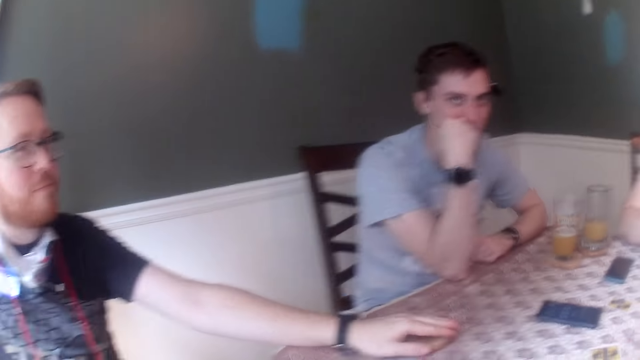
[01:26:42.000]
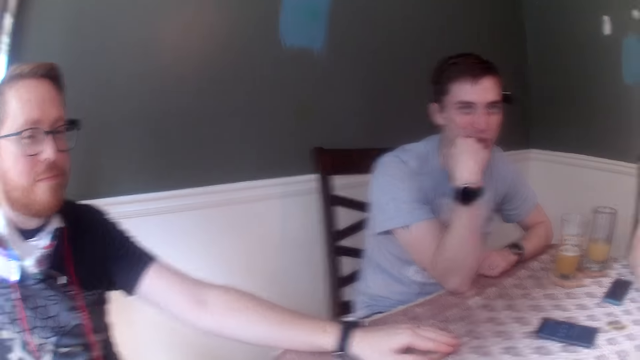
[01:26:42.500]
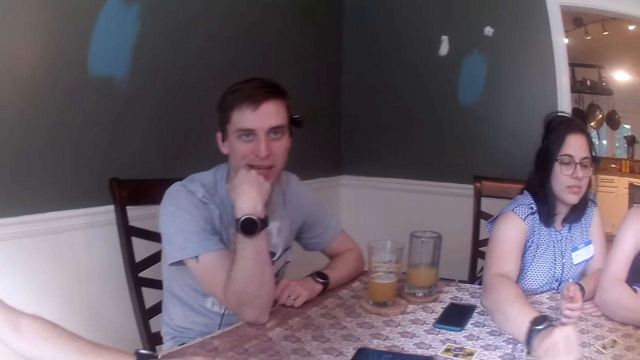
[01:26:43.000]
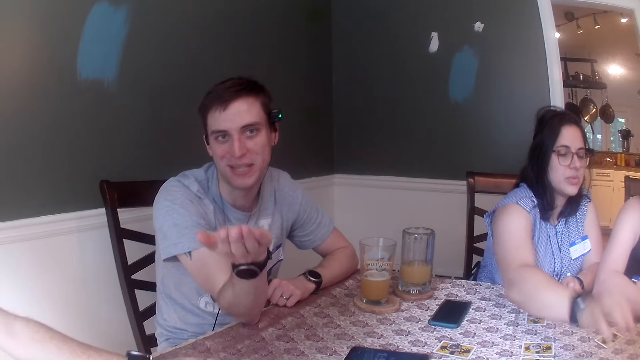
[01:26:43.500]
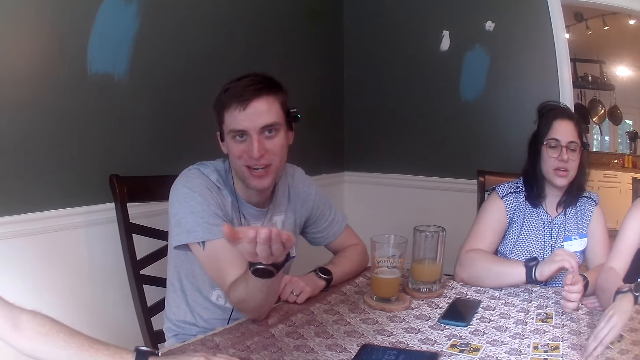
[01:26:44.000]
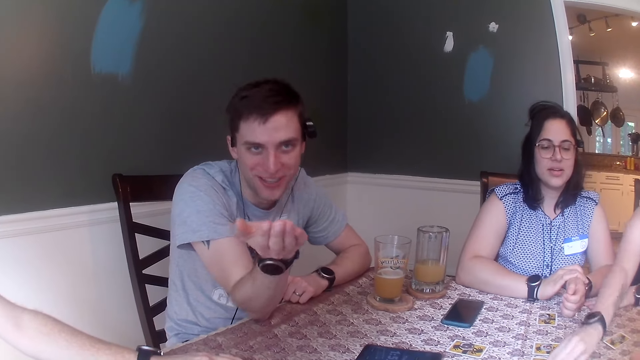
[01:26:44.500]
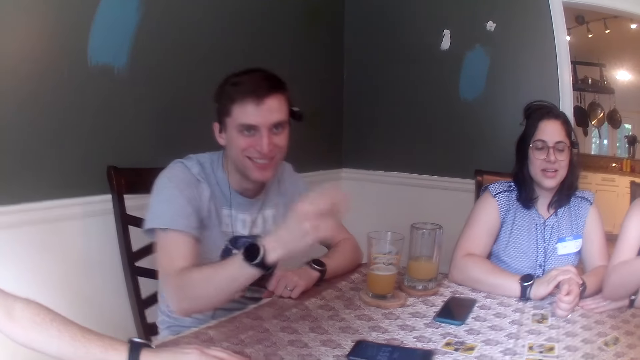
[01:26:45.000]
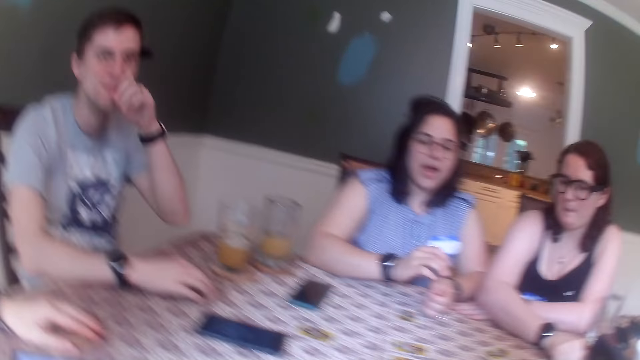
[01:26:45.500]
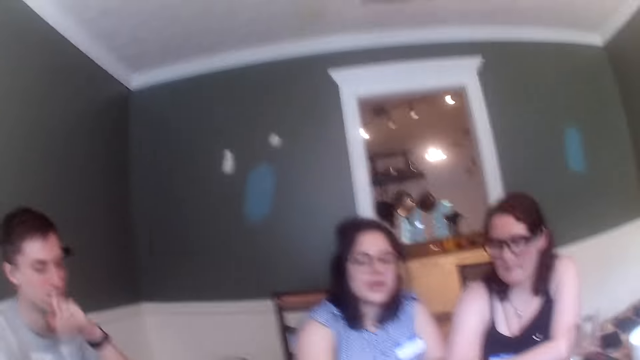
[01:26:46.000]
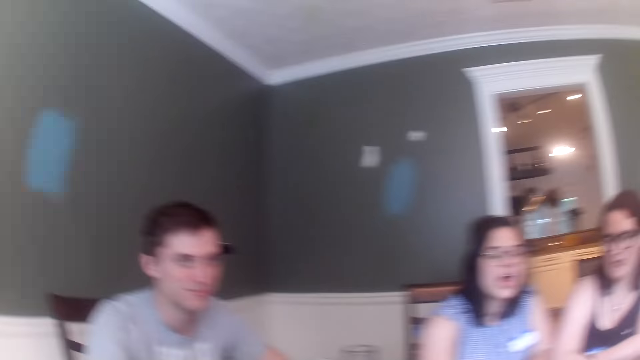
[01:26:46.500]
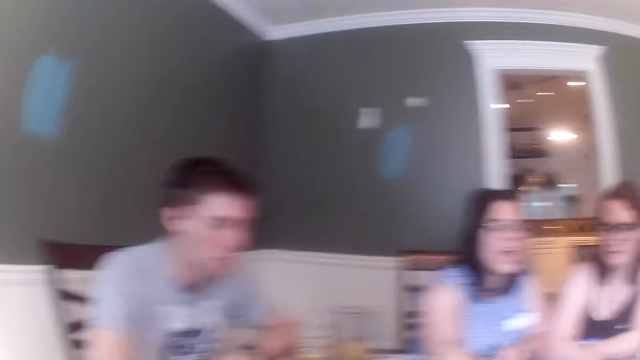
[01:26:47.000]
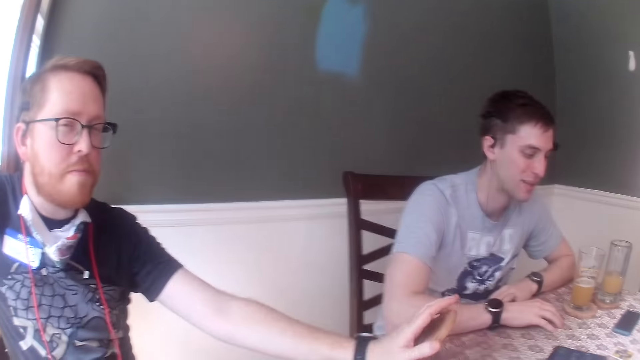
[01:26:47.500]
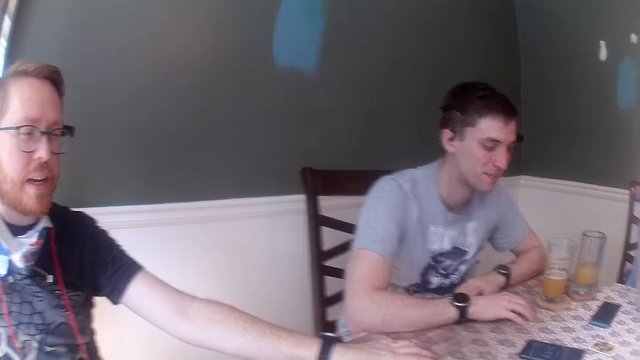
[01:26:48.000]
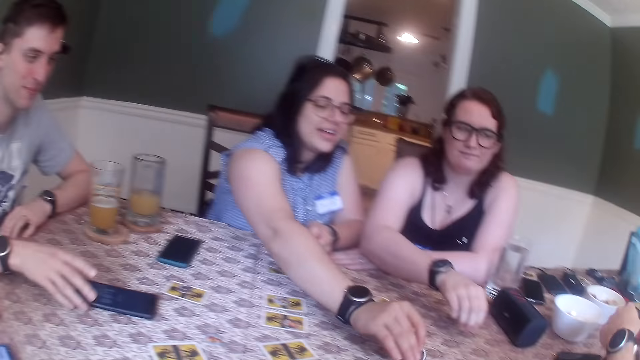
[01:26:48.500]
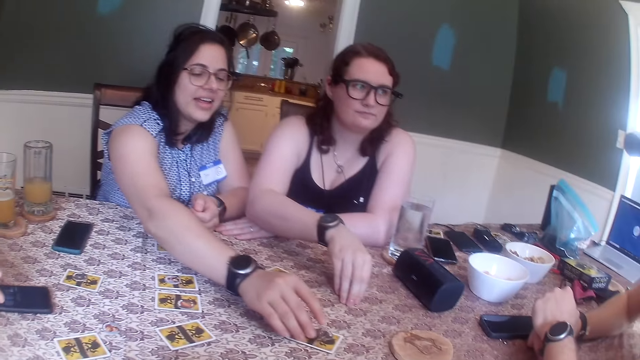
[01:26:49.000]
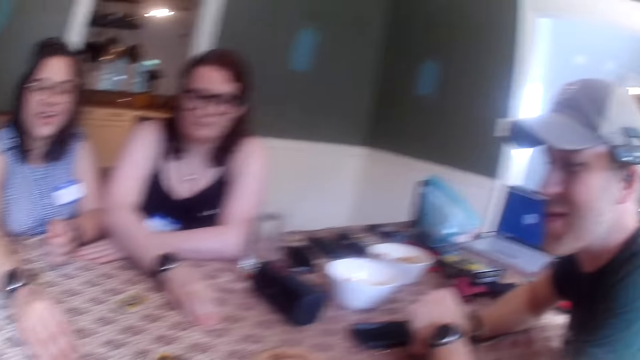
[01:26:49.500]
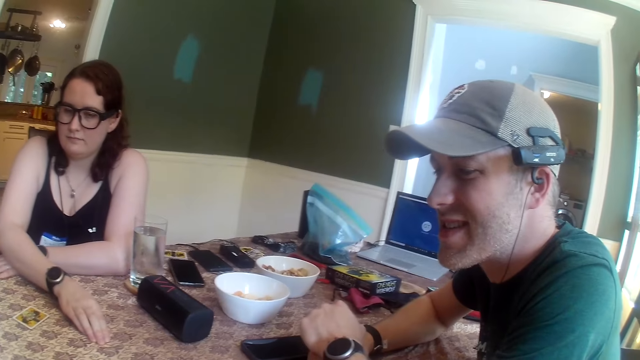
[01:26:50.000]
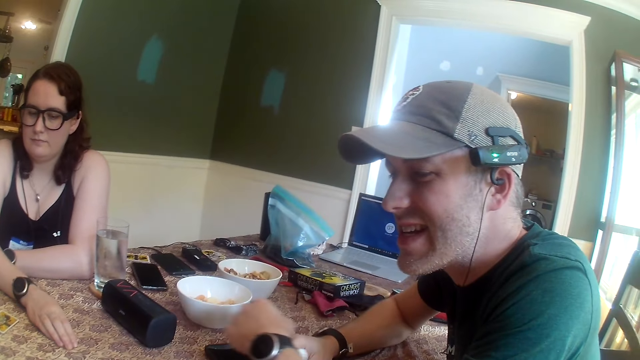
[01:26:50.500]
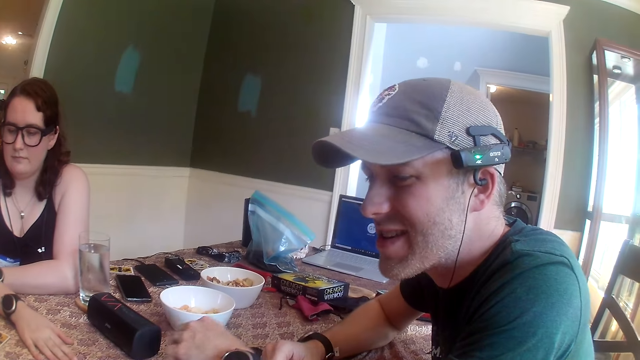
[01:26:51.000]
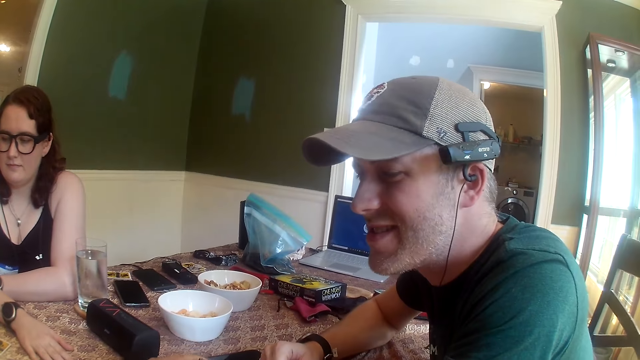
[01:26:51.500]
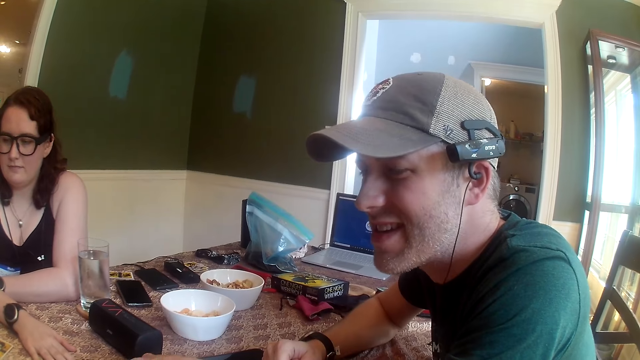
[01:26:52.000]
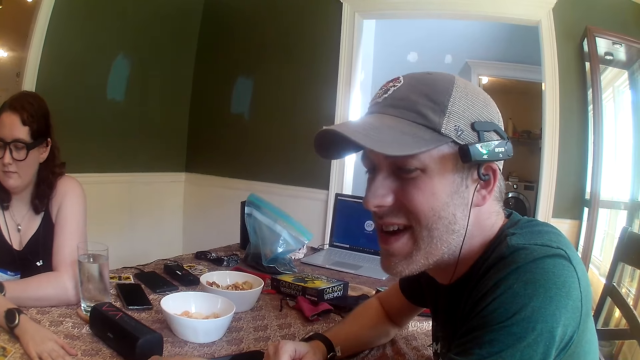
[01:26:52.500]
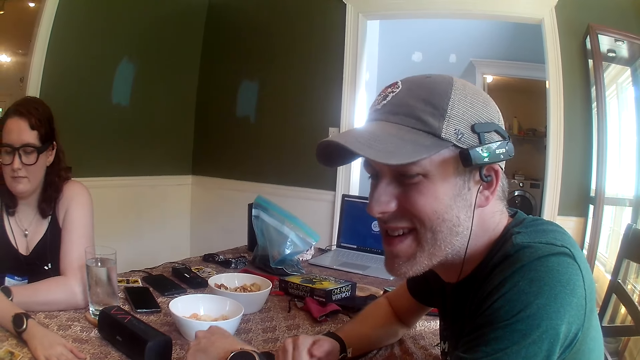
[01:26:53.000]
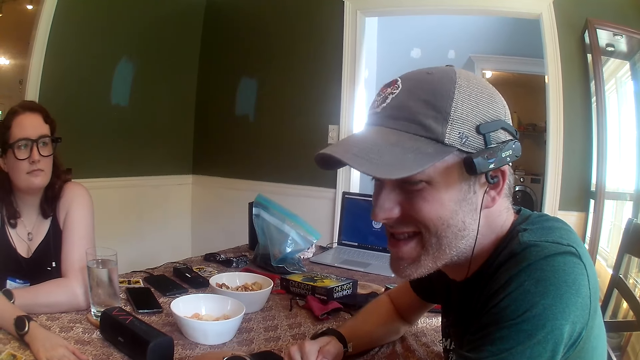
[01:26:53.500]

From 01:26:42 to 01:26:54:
The woman picks up the token from the table with her right hand. She puts the token on the table with her right hand. Another woman shifts the card on the table with her right hand.

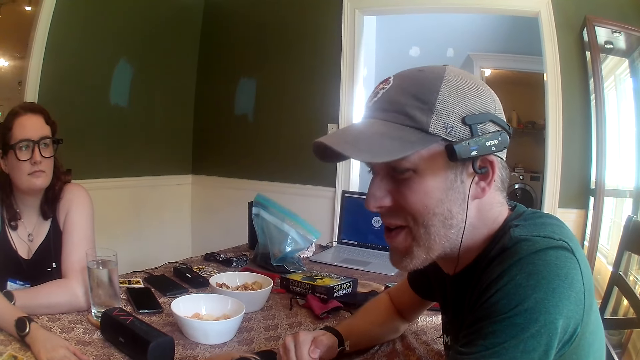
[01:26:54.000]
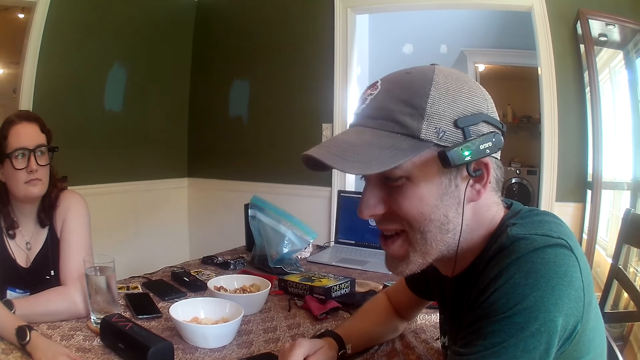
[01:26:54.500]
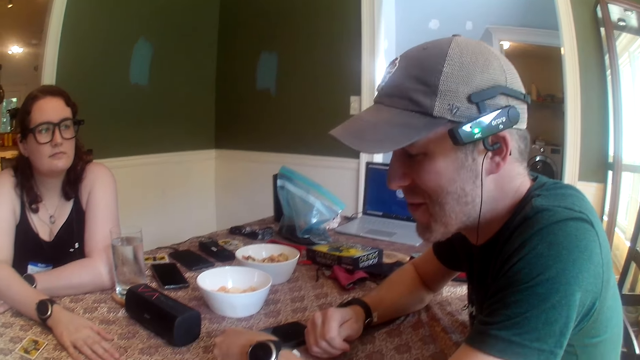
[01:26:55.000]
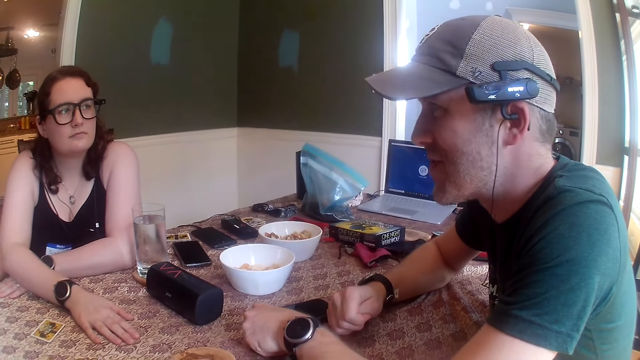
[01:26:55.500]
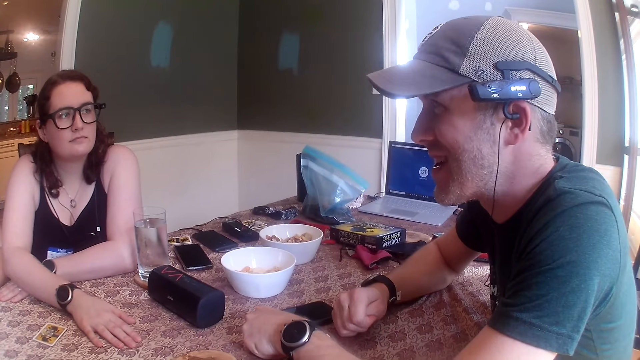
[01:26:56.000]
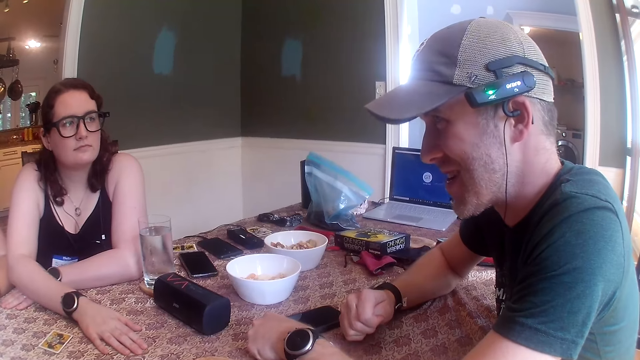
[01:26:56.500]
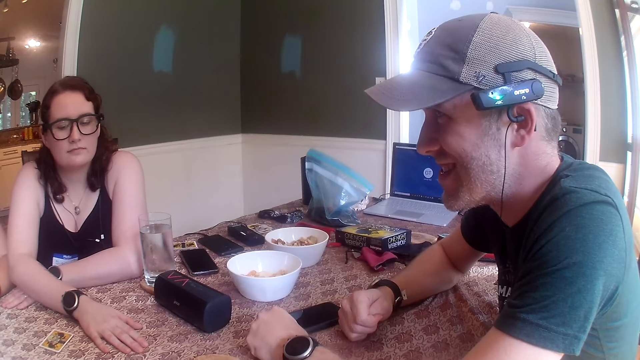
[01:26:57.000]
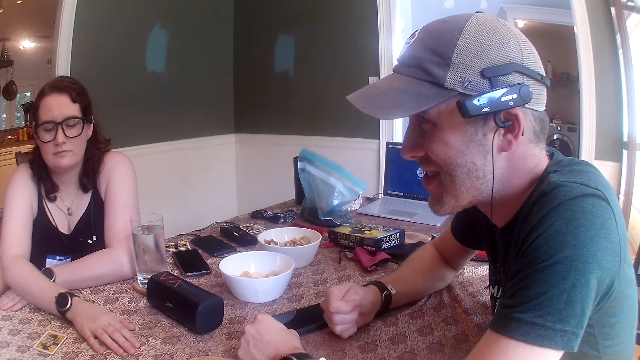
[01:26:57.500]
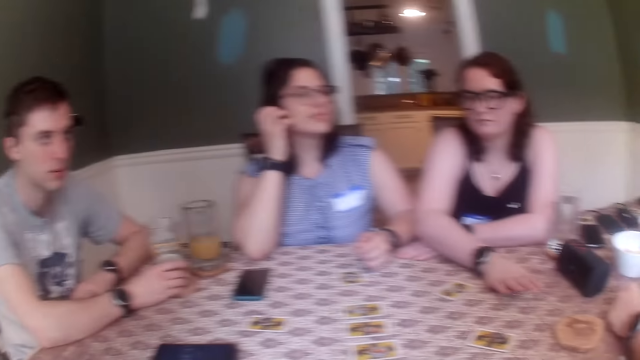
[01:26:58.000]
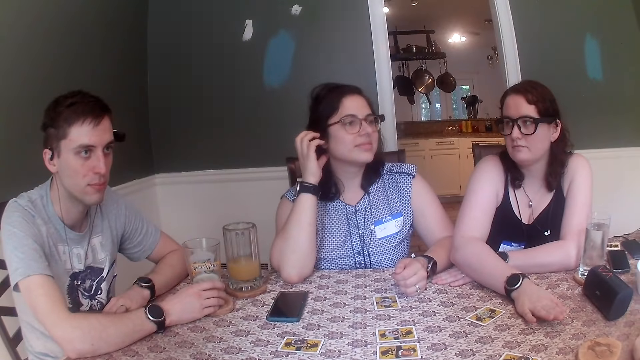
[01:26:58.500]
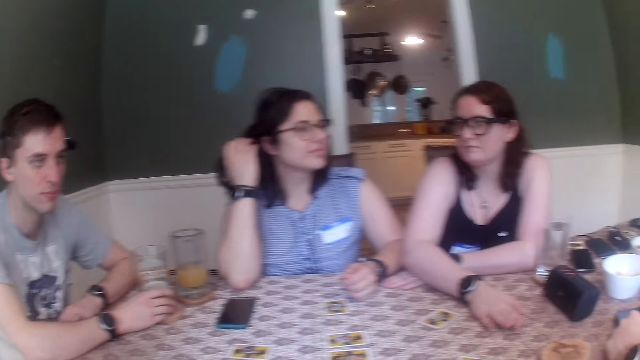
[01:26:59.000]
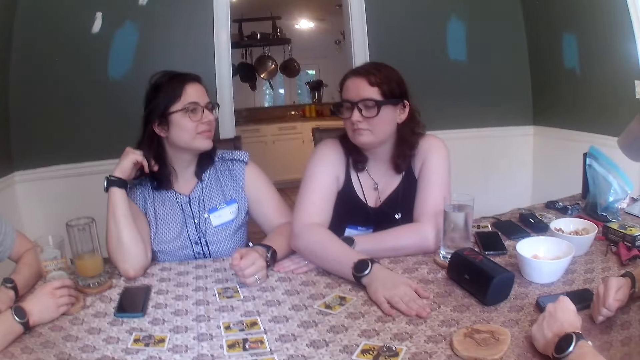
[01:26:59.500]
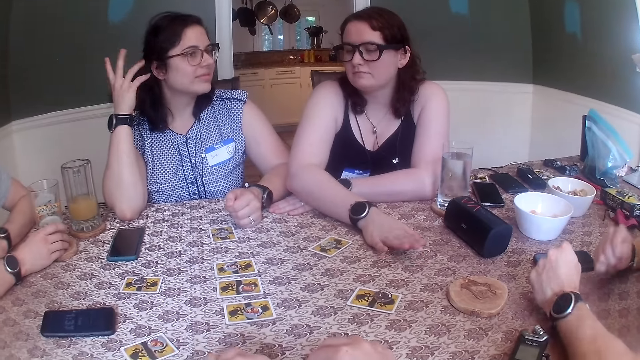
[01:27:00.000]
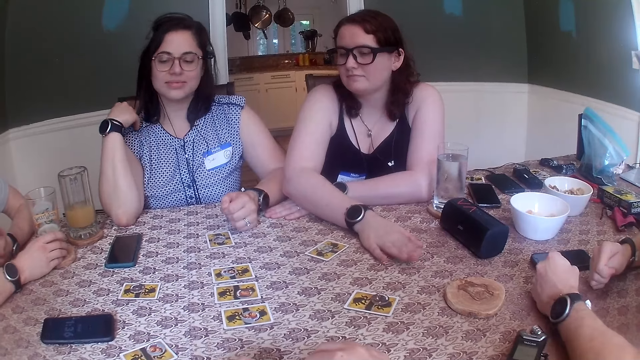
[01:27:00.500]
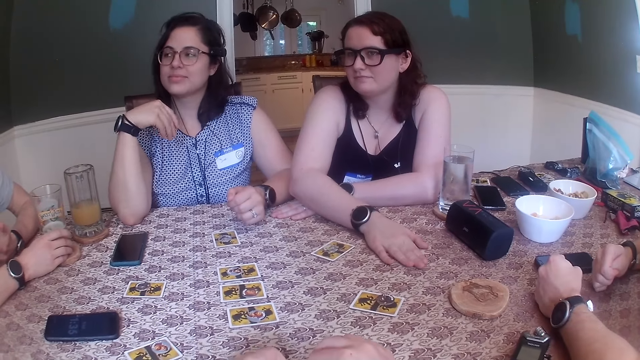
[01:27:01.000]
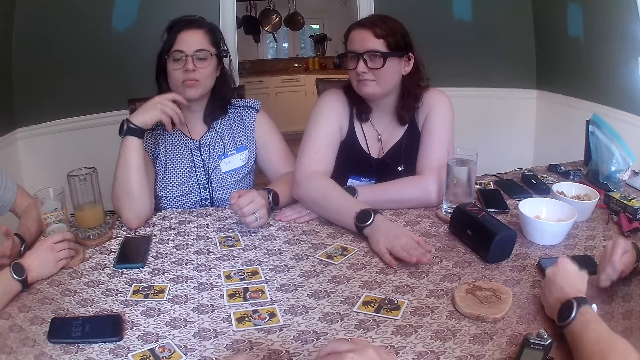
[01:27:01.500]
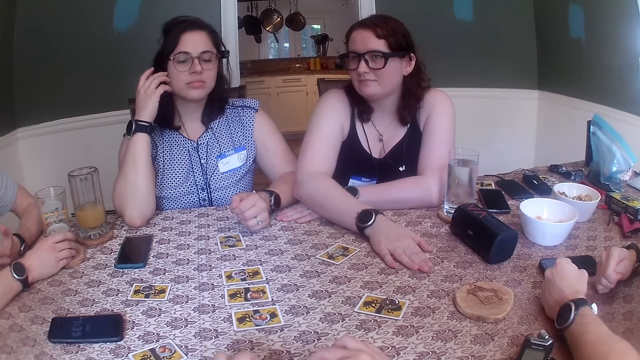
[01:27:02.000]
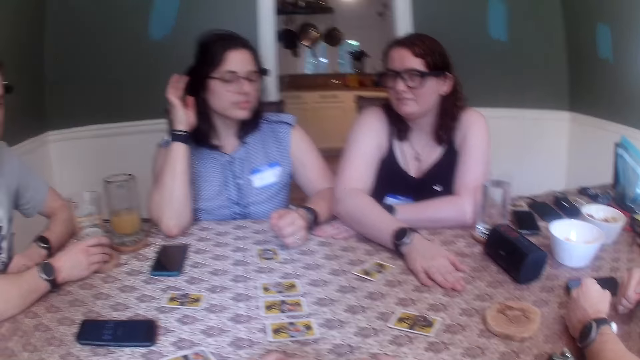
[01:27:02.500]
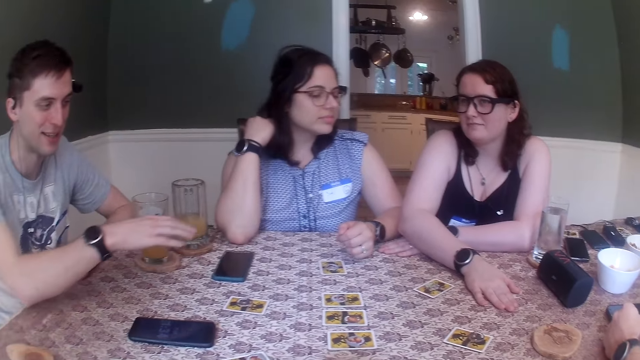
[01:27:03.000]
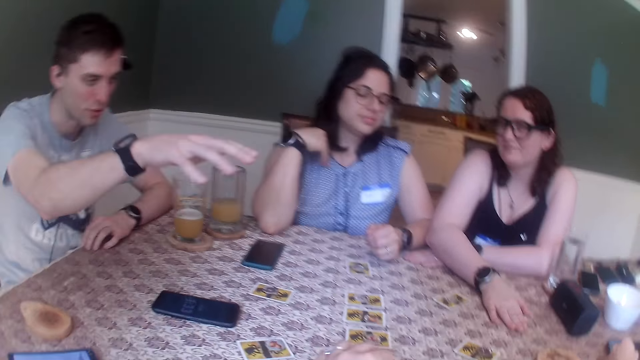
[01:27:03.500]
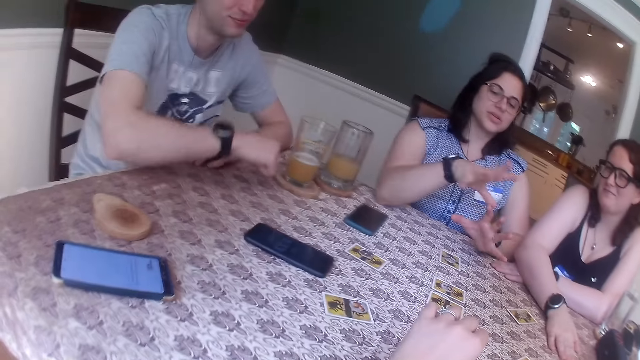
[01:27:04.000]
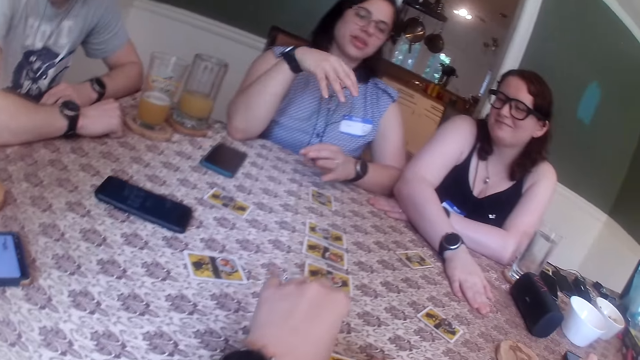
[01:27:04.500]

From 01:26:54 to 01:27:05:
The woman taps the table with her right hand. Another woman fiddles with her hair with her right hand. The man makes gestures with his right hand. Another man converses with the group of people at the table.
